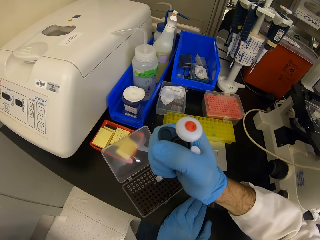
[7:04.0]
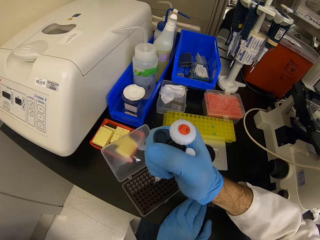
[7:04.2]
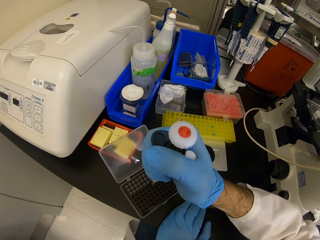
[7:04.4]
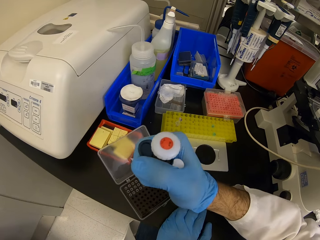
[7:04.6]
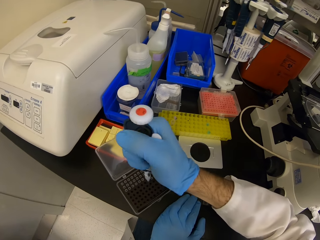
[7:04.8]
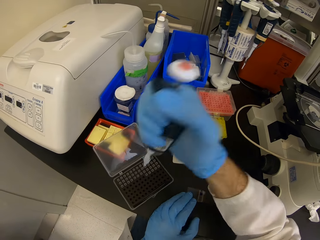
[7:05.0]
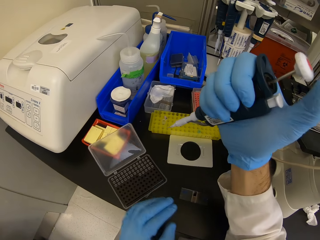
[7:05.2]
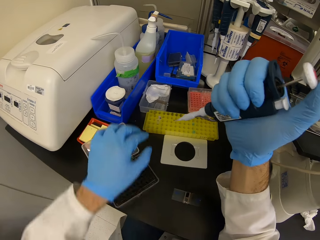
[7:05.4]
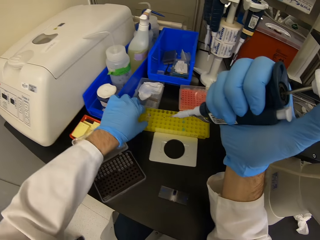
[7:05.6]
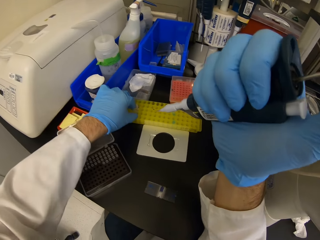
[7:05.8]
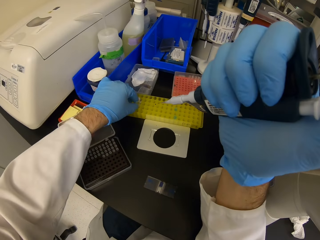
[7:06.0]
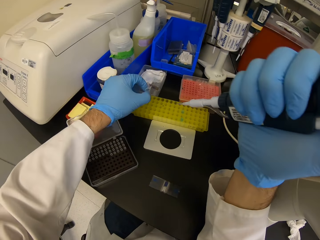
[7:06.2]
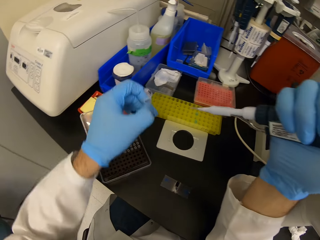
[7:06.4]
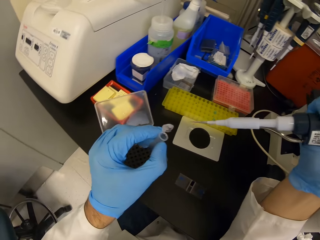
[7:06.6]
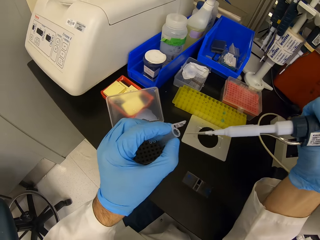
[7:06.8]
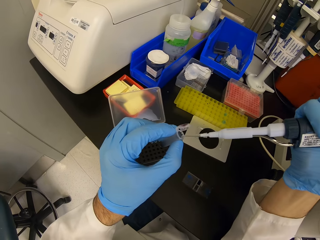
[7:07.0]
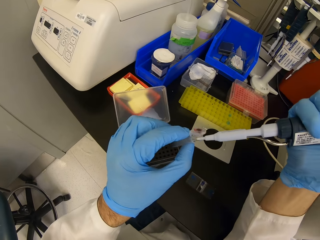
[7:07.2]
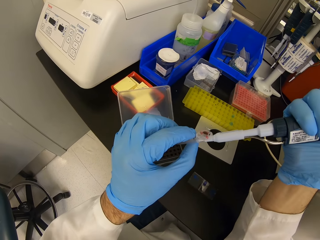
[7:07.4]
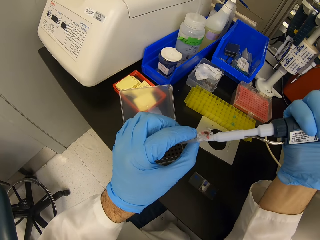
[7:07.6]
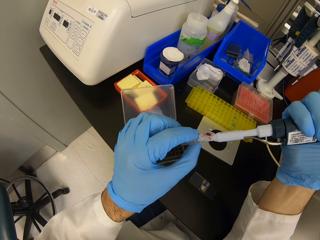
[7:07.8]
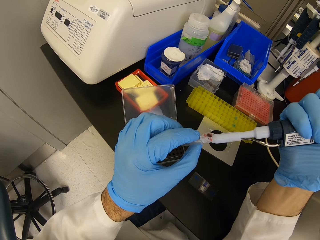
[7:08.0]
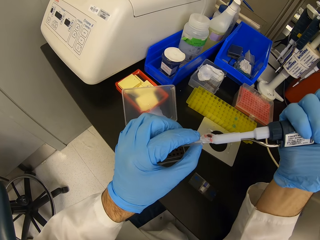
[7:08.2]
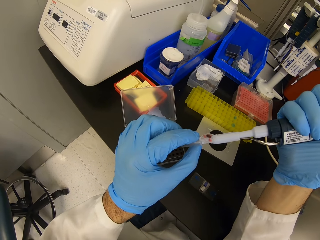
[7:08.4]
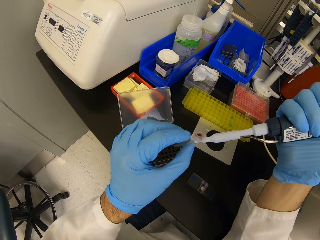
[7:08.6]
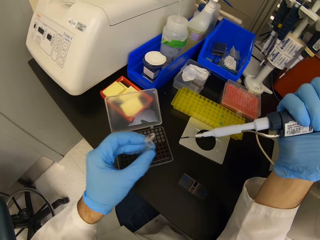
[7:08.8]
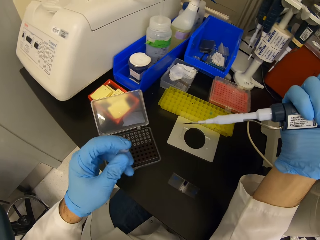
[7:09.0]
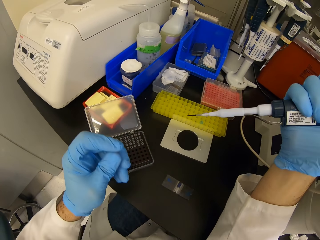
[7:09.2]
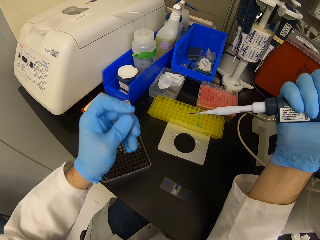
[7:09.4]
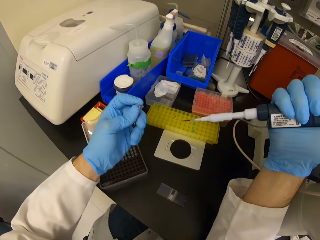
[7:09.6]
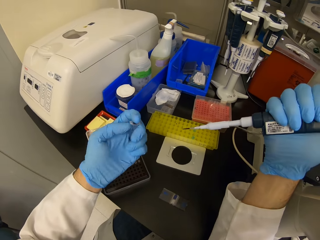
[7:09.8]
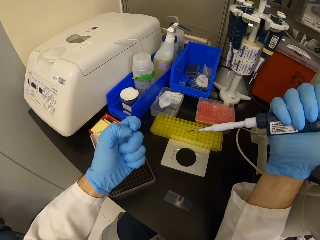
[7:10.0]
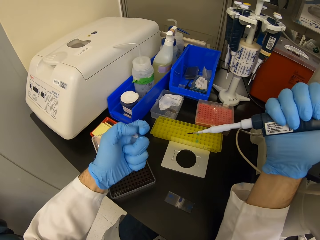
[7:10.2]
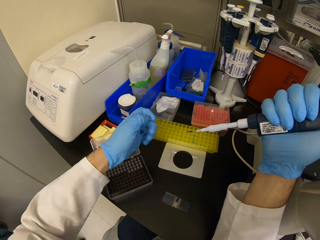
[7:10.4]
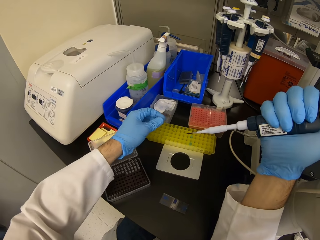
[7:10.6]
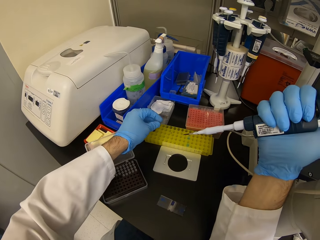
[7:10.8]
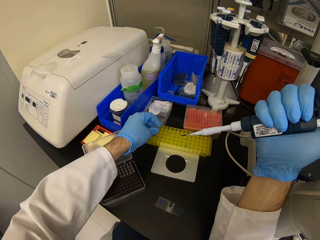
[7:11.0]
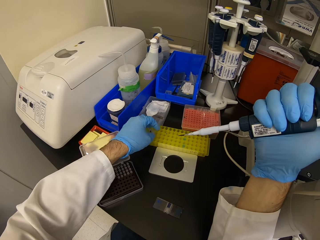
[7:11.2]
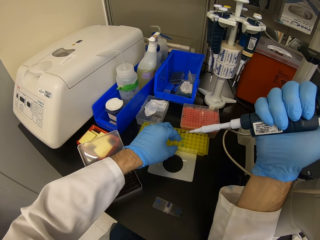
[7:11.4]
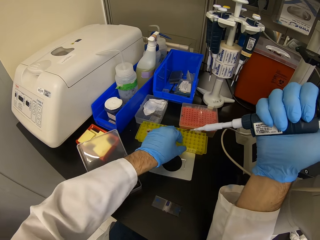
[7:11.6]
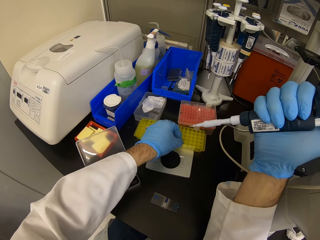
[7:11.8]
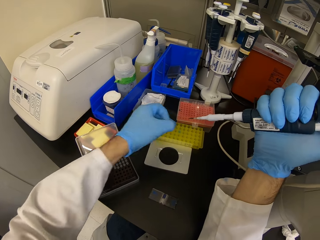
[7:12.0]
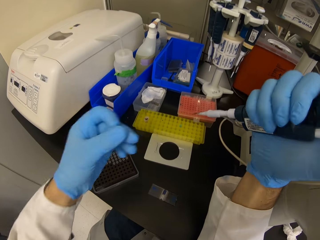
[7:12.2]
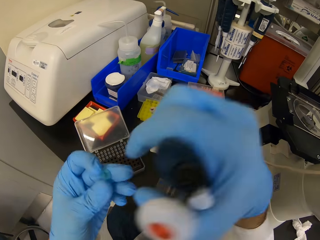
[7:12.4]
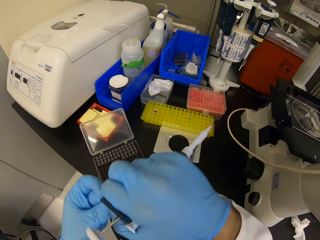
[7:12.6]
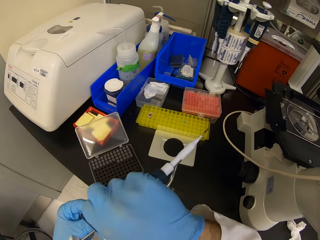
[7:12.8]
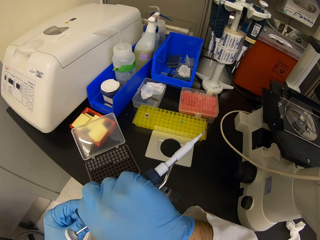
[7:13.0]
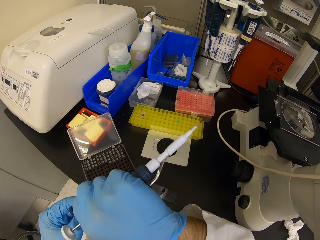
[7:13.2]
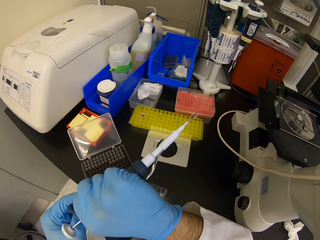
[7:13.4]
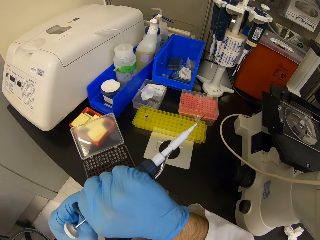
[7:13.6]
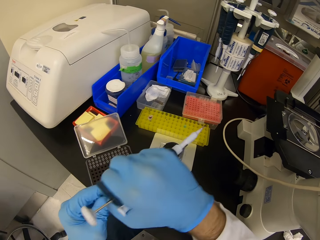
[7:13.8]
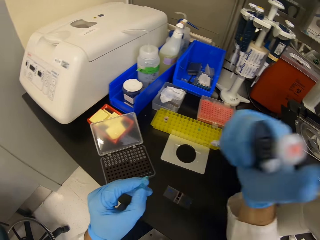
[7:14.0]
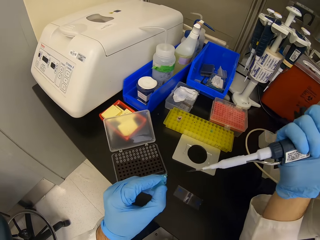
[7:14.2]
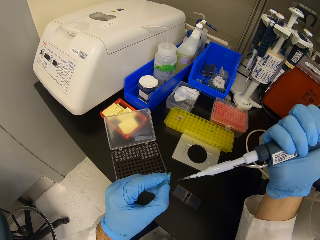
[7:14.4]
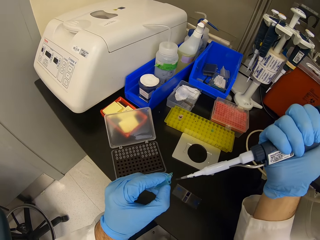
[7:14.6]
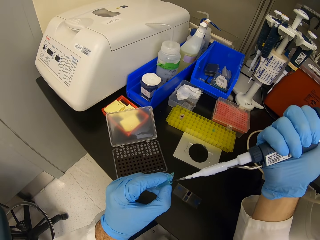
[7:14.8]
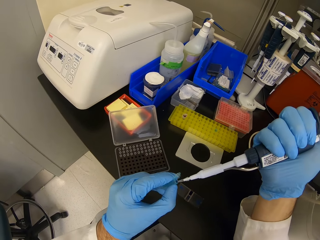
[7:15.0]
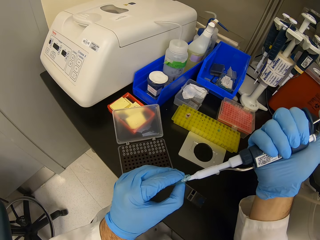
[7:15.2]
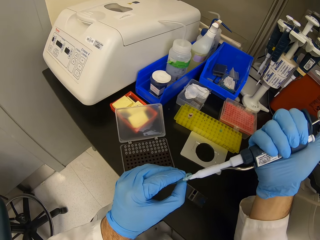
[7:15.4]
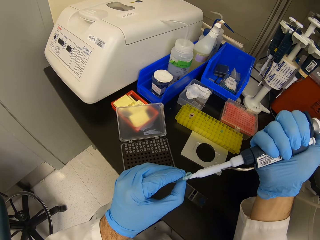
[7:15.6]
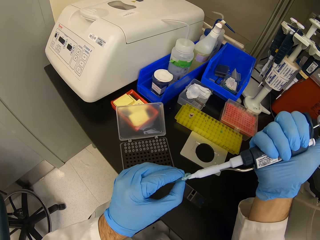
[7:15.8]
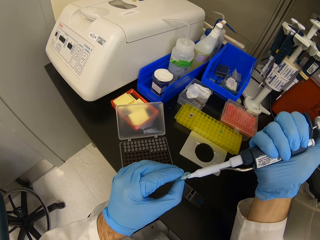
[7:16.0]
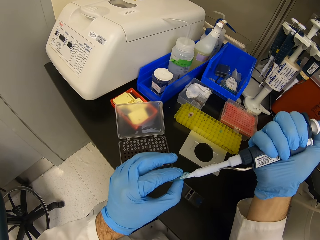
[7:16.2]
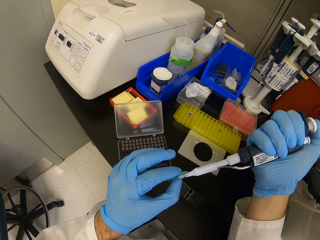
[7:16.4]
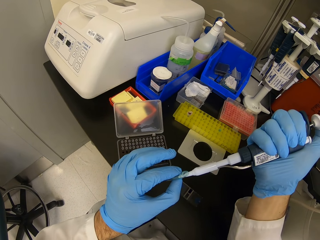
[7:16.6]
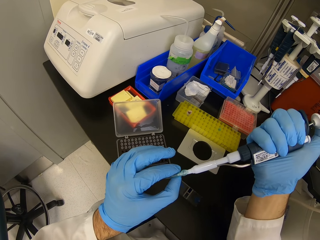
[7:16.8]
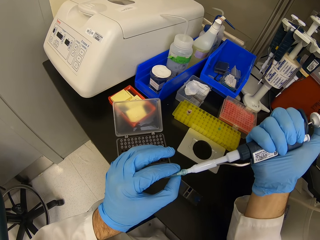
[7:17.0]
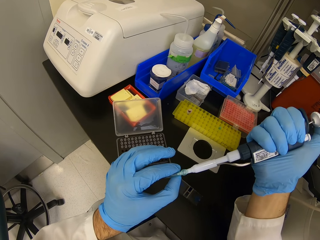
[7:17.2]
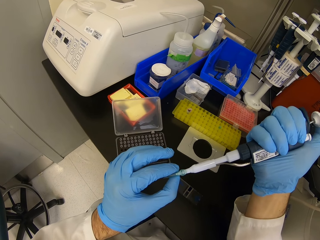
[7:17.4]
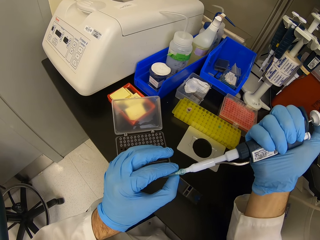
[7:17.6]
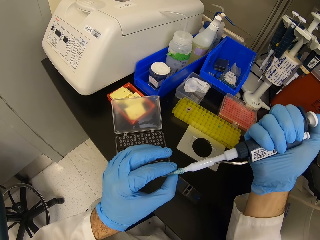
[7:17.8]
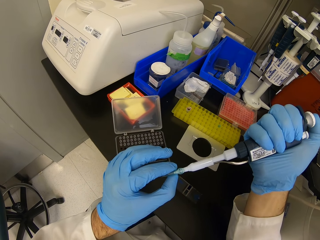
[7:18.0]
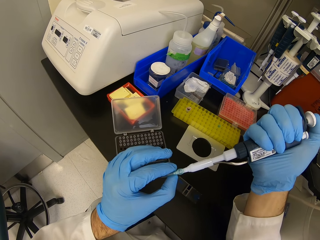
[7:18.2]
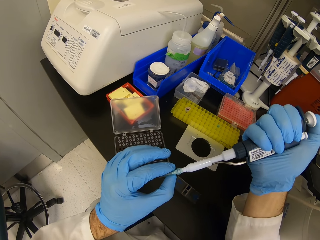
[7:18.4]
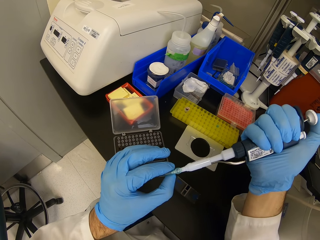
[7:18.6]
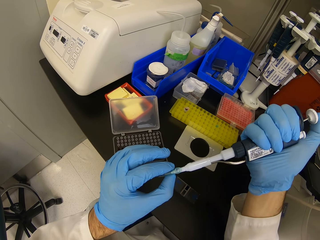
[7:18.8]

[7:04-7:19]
The camera wearer picks something from the container. They pick up a small container or tube. They put liquid in the tube. They move the left hand. They place the small container down. They pick up the tube. They hold something with both hands. They do something with both hands. They move the right hand. They put liquid in the tube. They press the right thumb.

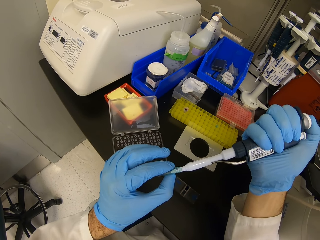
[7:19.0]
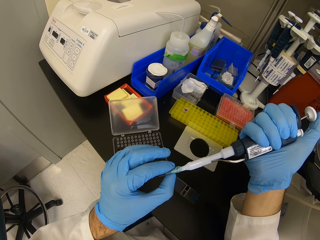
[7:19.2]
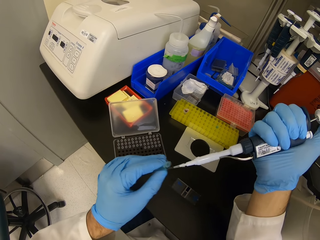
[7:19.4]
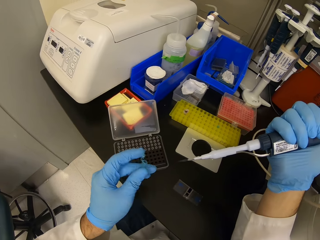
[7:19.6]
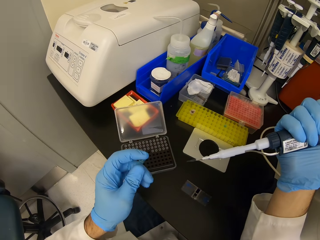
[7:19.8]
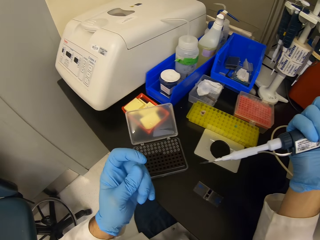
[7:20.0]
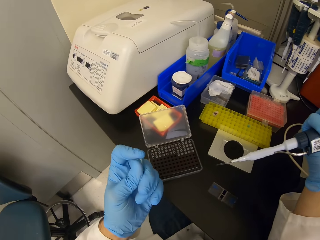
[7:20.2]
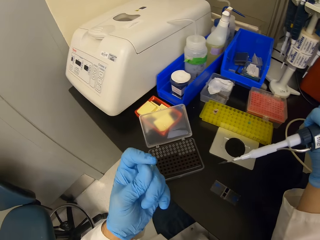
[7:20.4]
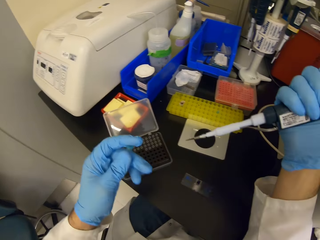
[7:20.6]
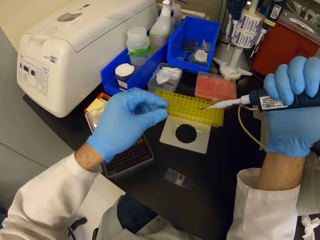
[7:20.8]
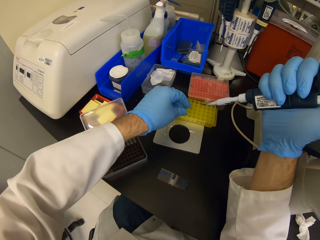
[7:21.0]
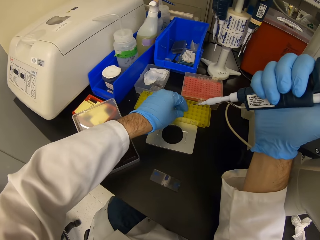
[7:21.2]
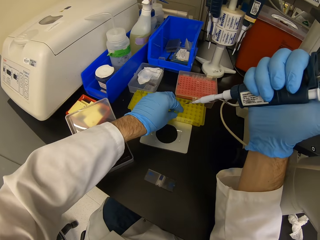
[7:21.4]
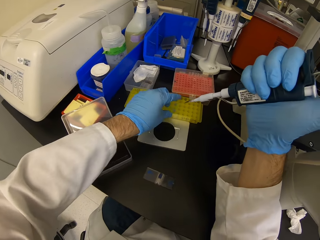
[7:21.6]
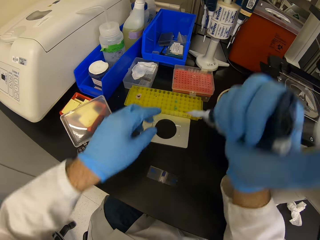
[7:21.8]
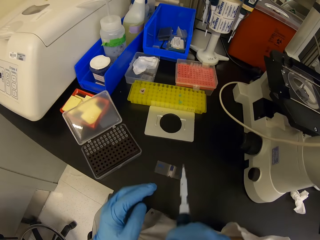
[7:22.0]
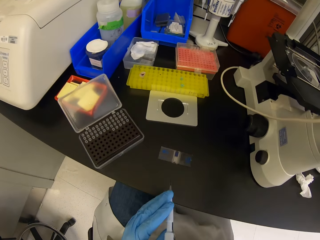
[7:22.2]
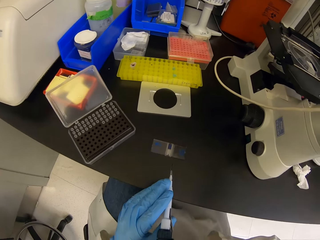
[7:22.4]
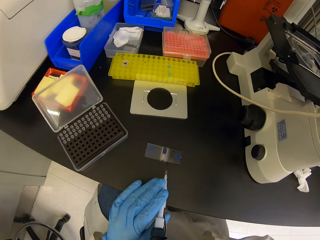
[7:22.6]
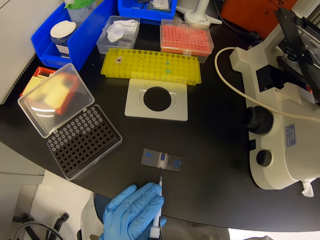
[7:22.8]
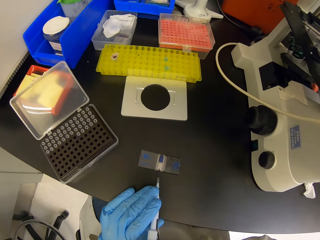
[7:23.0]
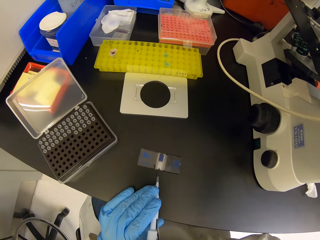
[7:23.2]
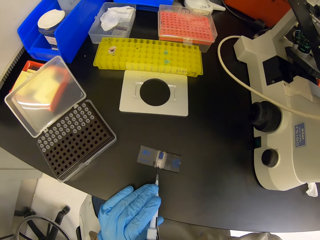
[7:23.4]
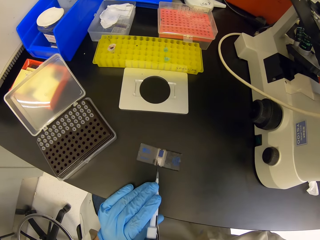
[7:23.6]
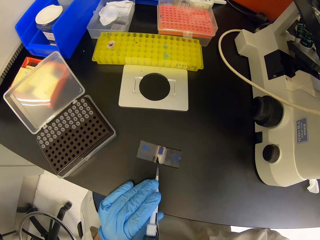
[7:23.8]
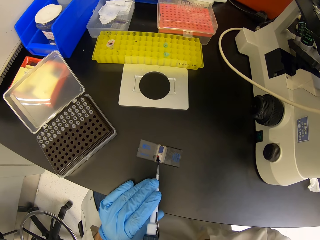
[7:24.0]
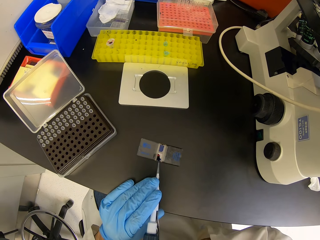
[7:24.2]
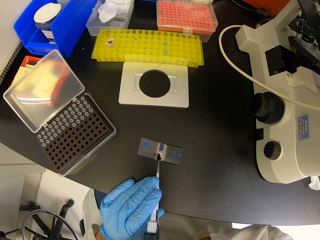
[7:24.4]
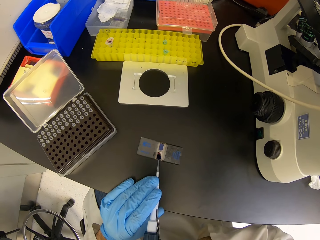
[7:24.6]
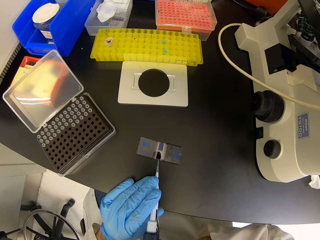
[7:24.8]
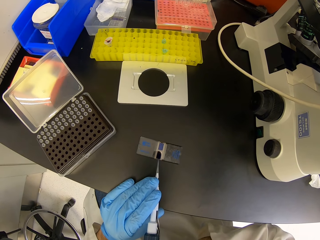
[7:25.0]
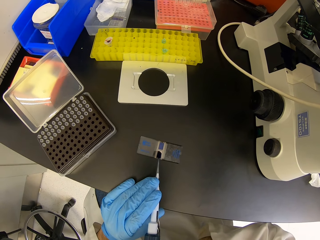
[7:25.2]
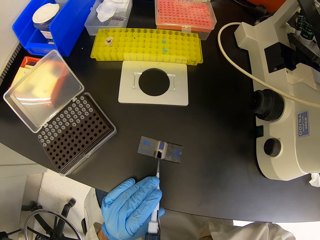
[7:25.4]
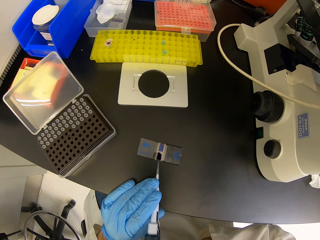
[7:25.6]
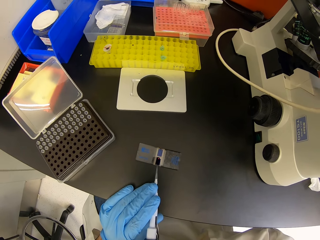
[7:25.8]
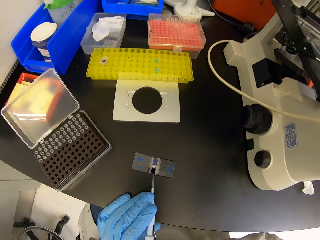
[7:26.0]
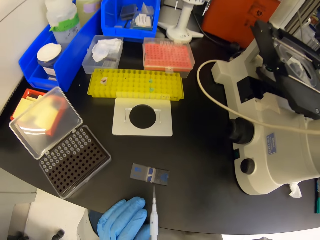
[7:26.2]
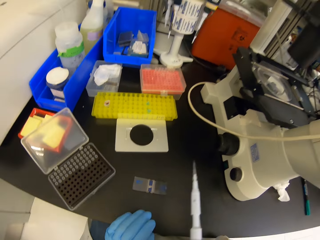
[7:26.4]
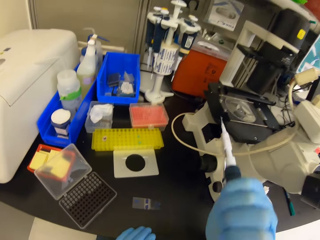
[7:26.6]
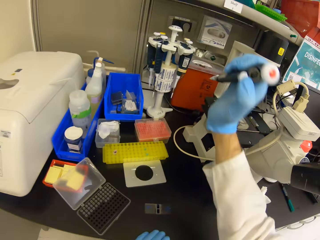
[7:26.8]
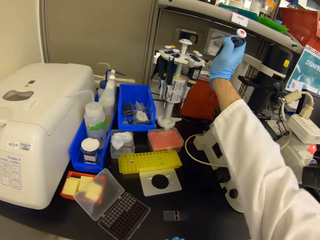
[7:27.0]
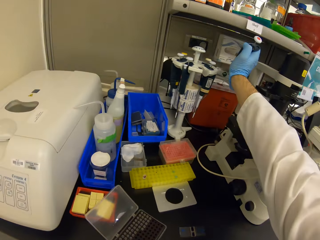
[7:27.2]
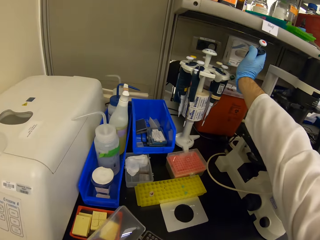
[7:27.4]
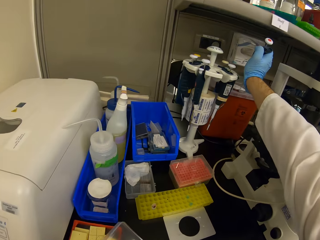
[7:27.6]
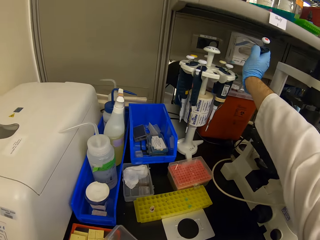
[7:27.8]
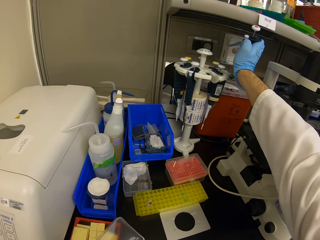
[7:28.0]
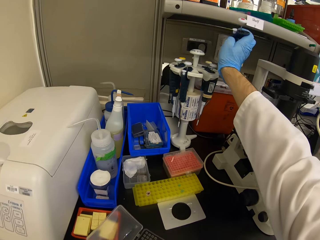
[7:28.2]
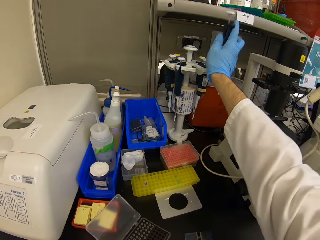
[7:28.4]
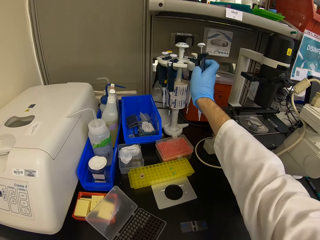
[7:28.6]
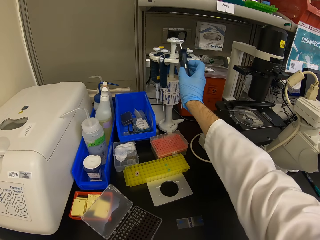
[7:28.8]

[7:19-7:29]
The camera wearer moves the left hand. They cover the small container. They place the small bottle down. They move the left hand on something. They move something. They put liquid on the glass. They stare at something. They look around. They put the liquid gun down. They move the right hand.
